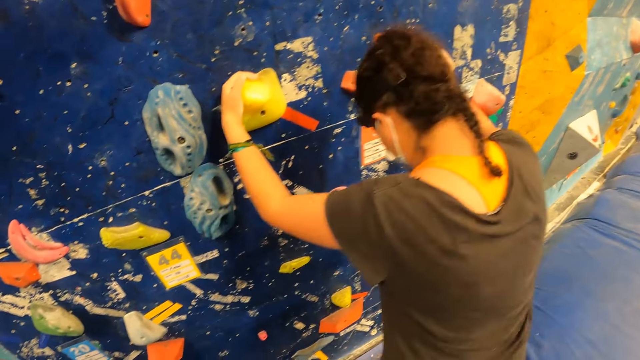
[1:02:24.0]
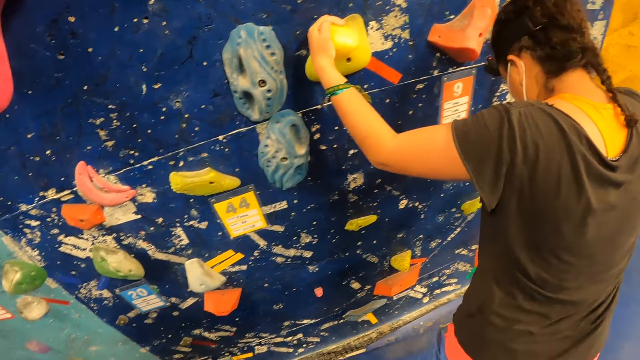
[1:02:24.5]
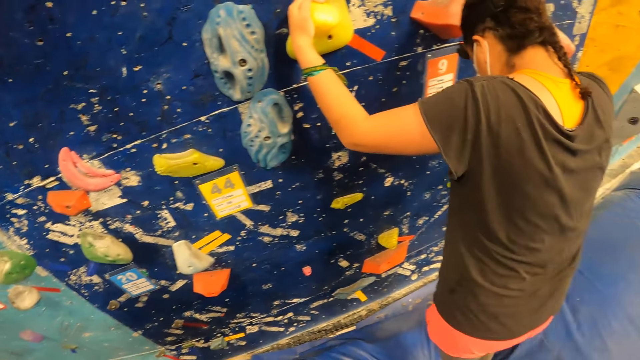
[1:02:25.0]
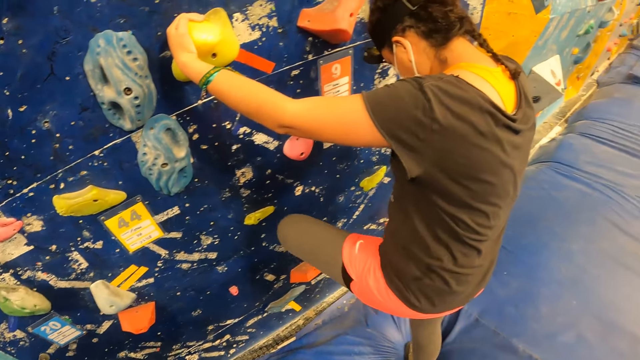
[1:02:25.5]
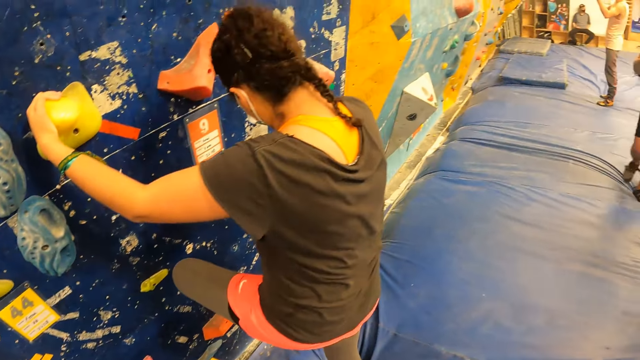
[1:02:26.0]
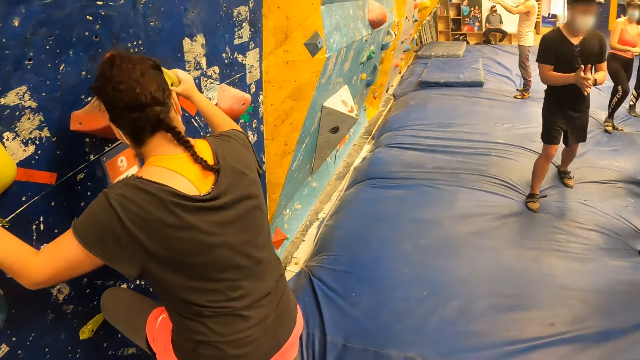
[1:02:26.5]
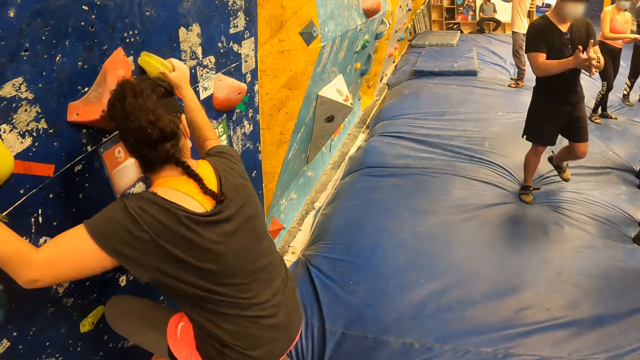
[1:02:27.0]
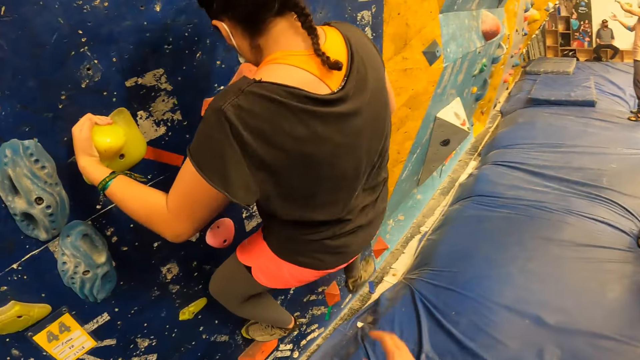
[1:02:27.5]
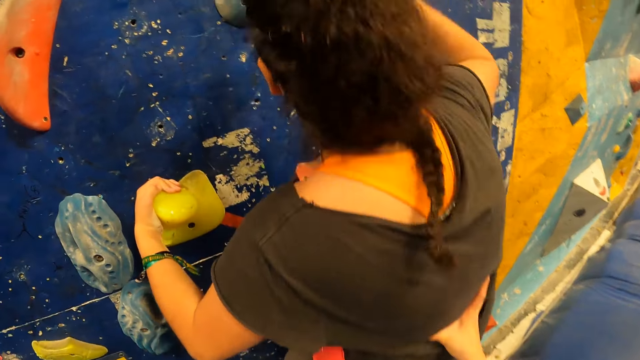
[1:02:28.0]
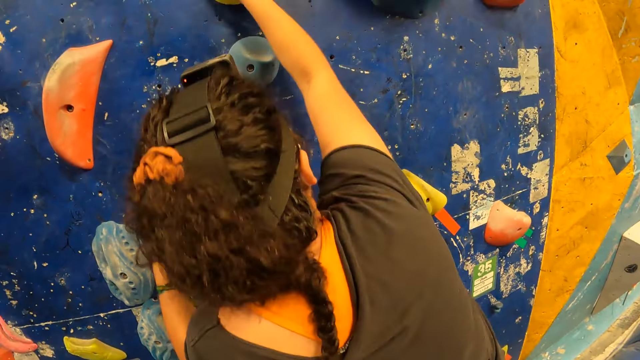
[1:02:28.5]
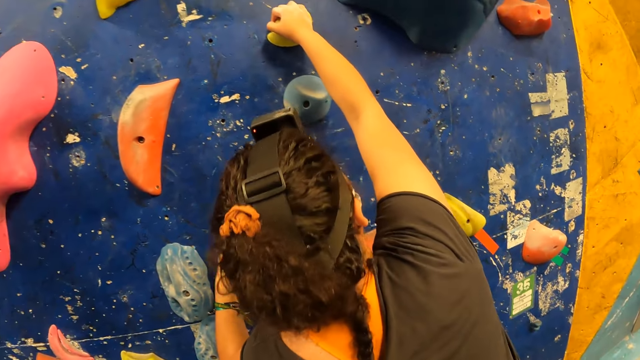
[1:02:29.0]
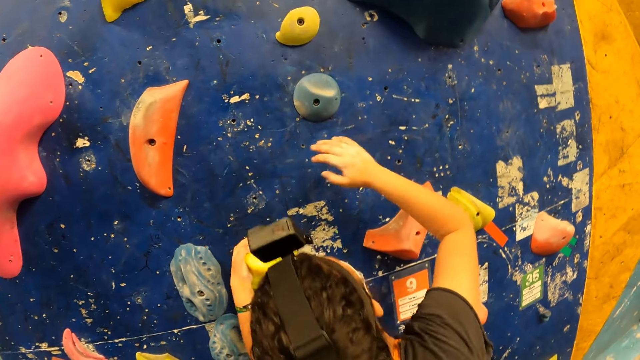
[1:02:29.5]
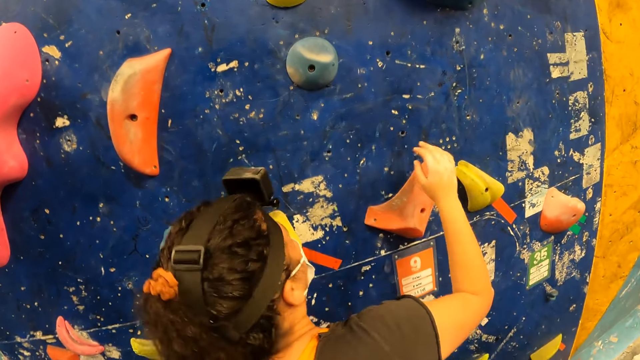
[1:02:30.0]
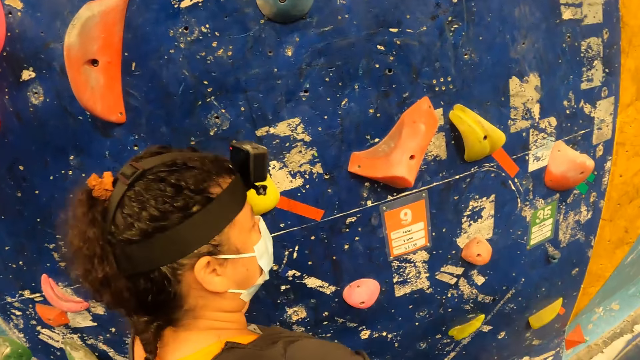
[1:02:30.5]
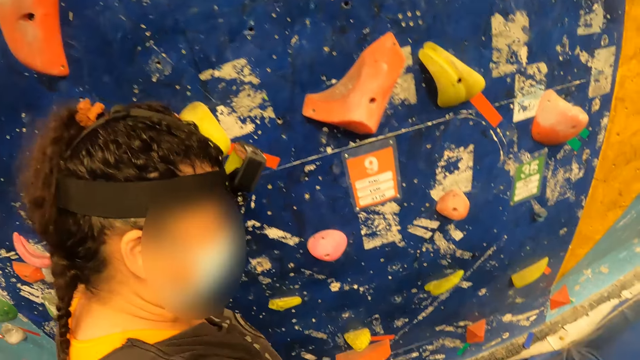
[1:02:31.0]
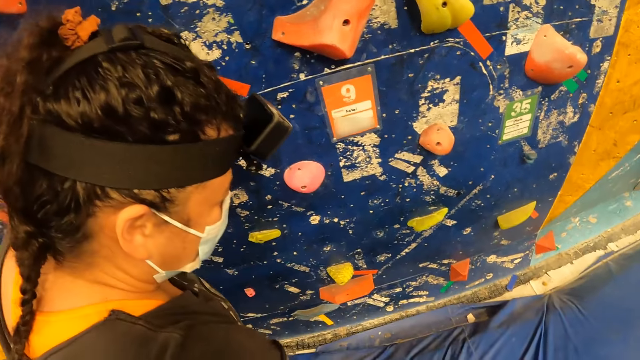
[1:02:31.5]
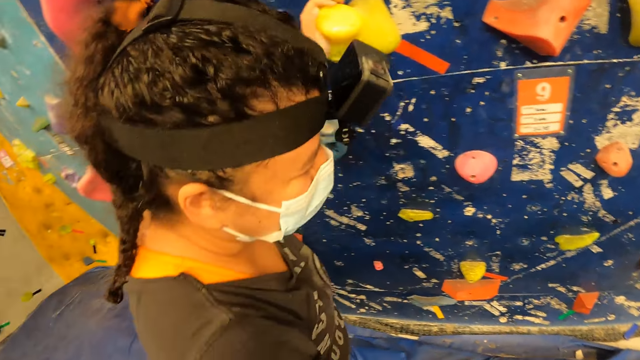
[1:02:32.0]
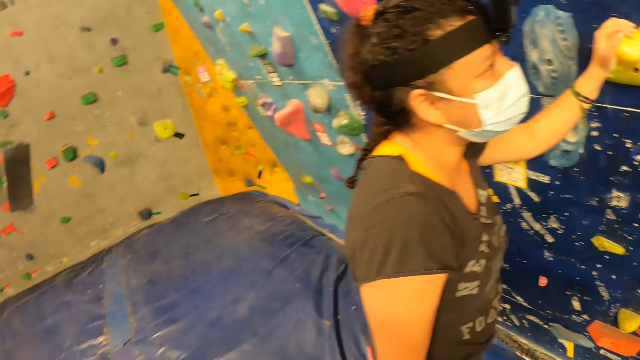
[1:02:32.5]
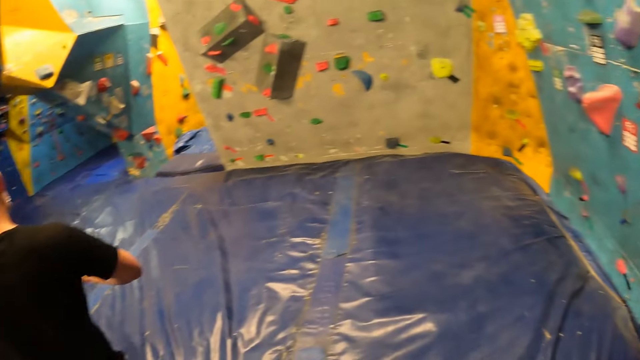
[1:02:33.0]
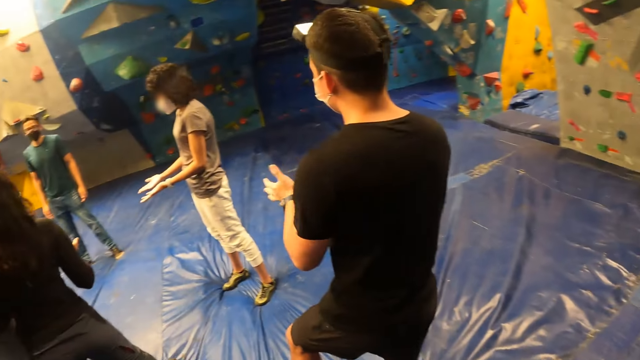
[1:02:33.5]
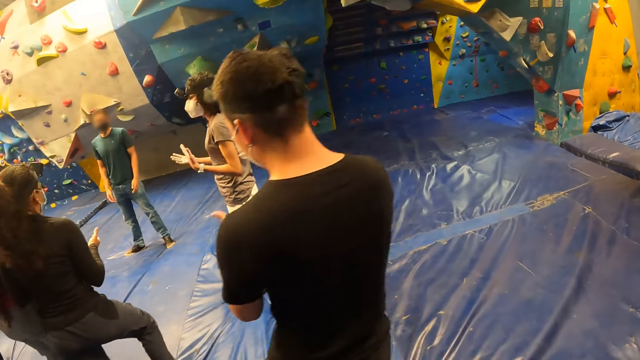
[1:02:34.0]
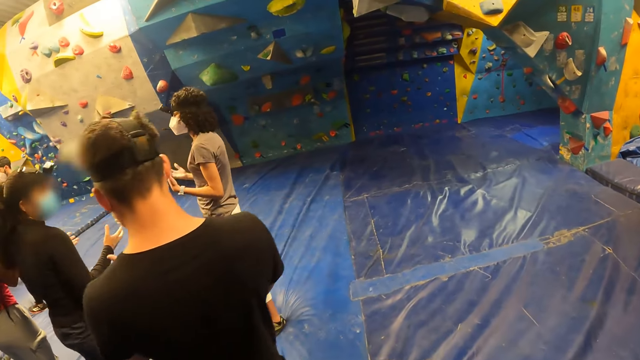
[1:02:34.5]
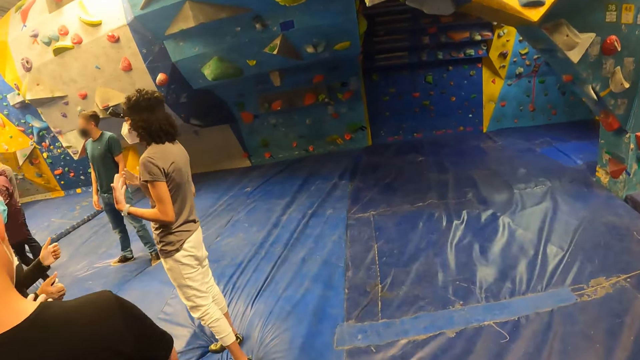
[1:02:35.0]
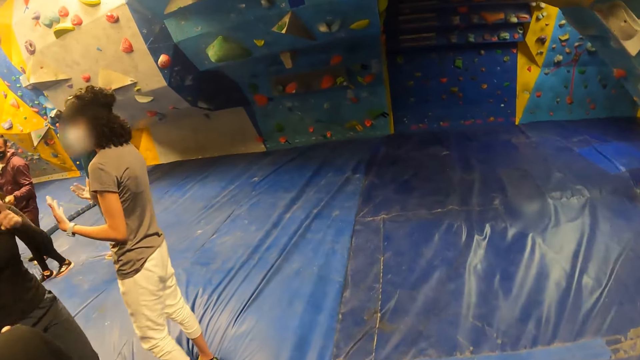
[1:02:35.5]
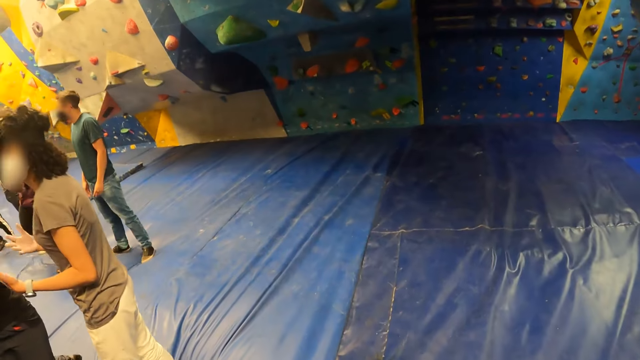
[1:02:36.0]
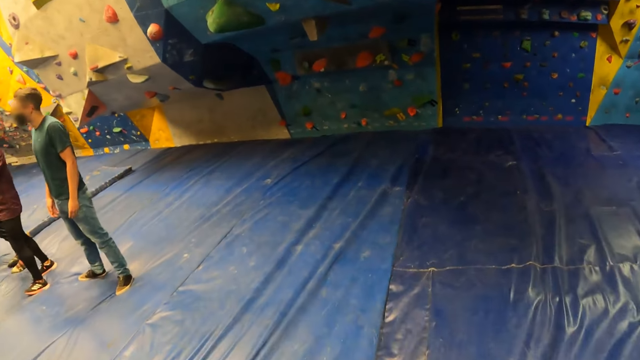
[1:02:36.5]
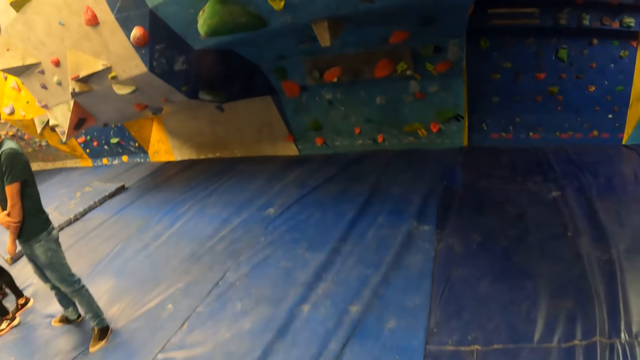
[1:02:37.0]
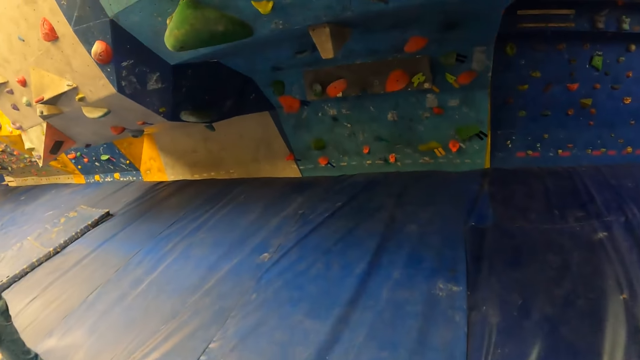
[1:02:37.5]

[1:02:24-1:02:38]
The camera wearer looks around. They hold a woman. They look around and walk around.

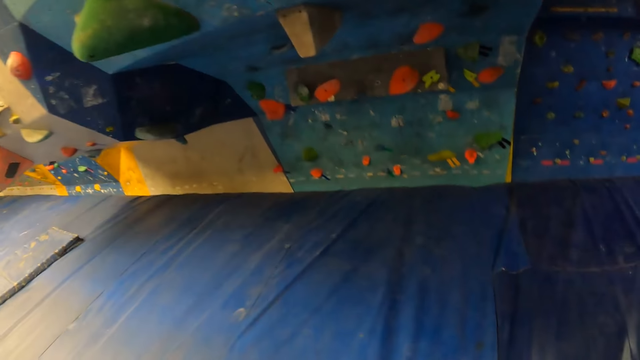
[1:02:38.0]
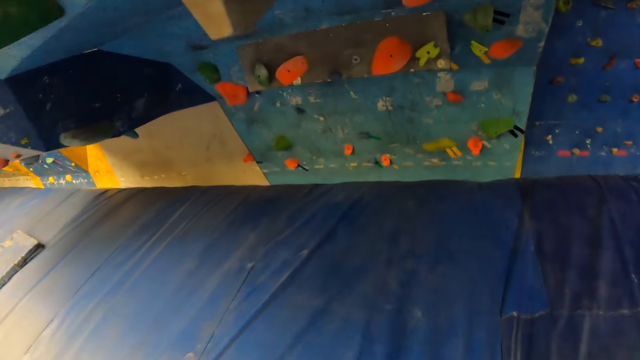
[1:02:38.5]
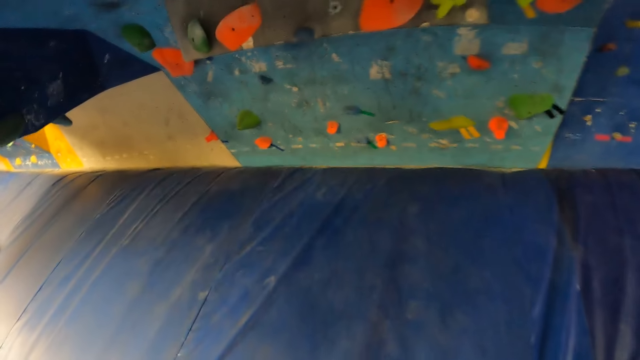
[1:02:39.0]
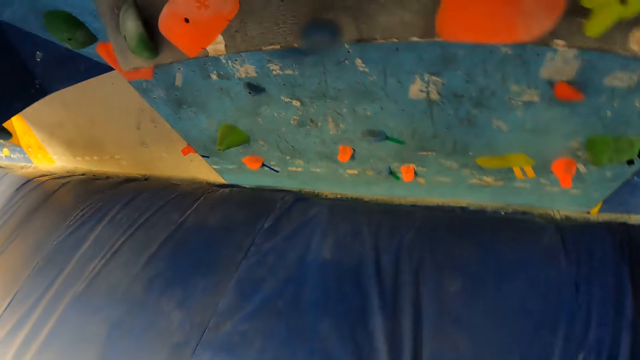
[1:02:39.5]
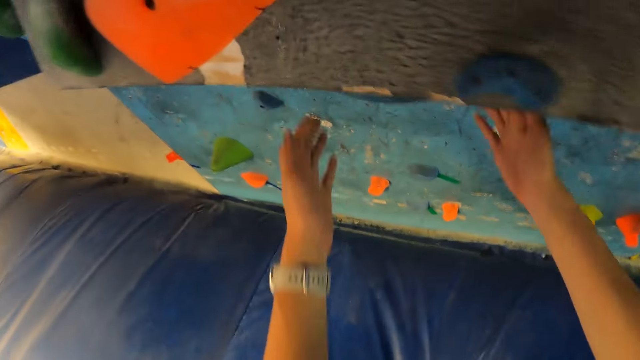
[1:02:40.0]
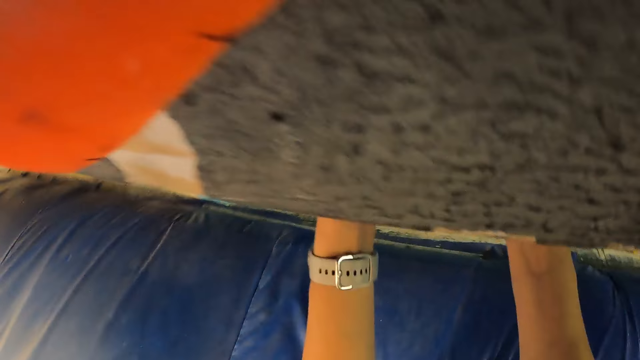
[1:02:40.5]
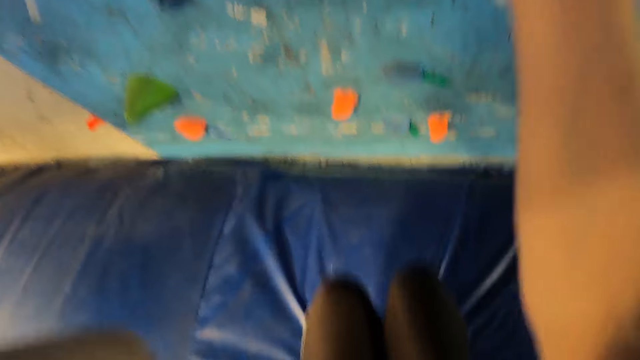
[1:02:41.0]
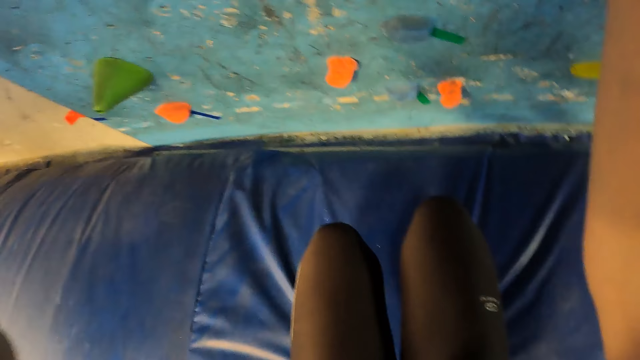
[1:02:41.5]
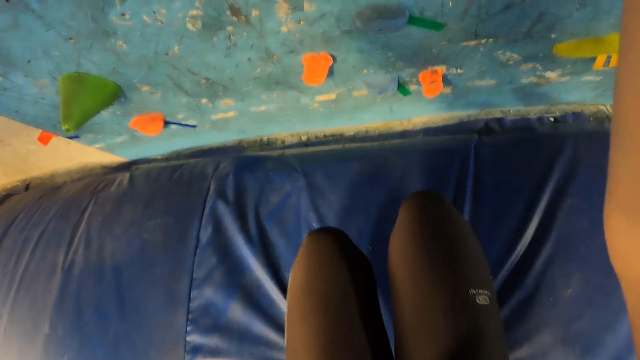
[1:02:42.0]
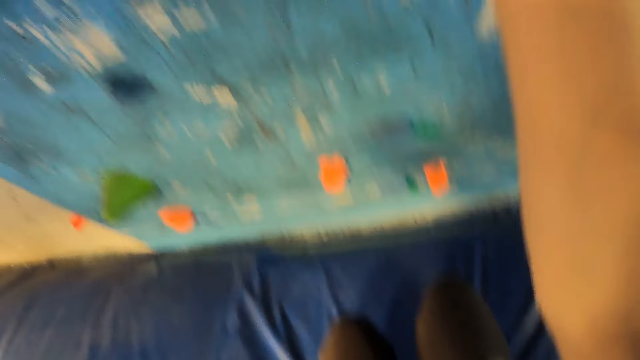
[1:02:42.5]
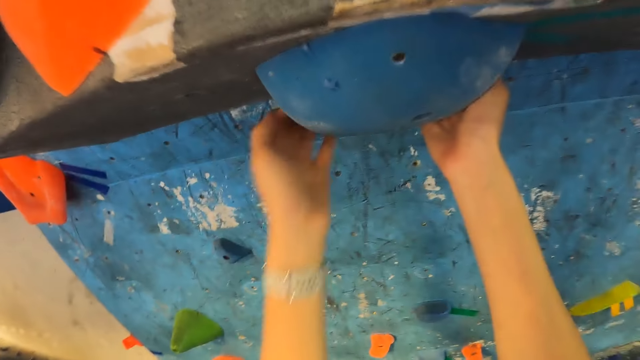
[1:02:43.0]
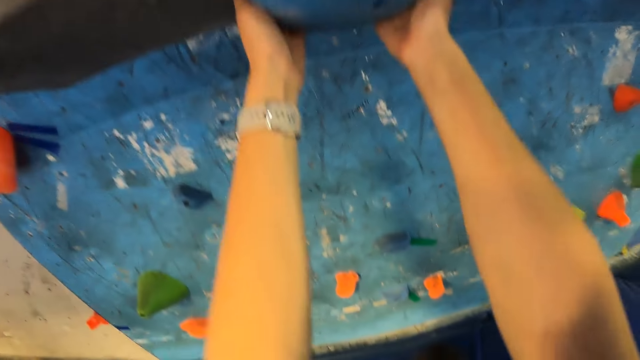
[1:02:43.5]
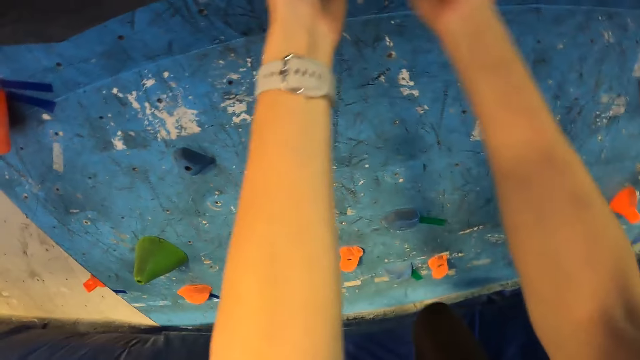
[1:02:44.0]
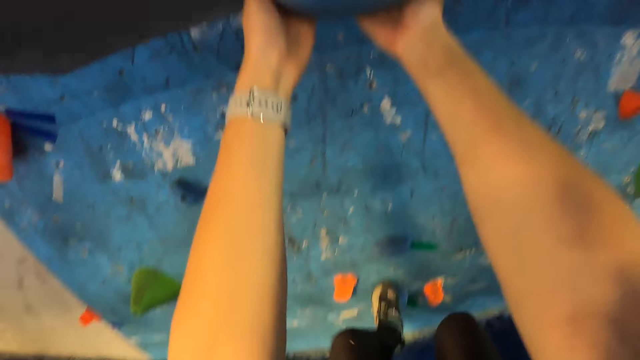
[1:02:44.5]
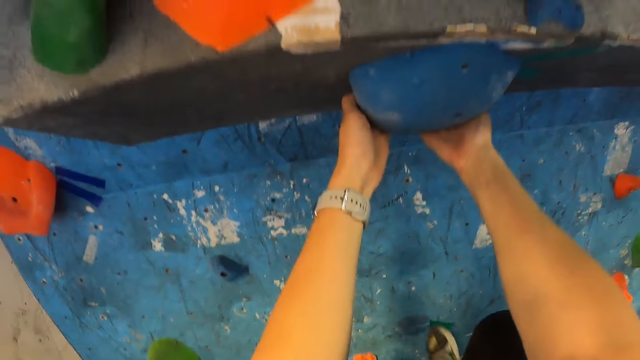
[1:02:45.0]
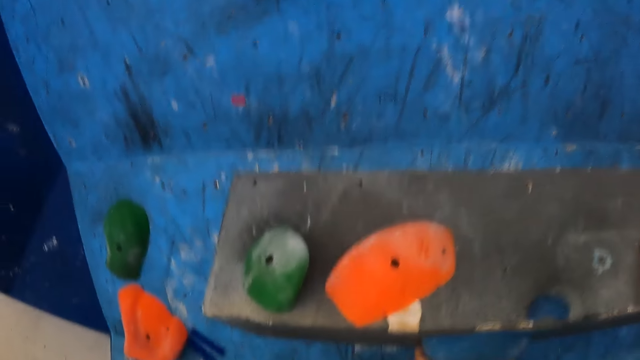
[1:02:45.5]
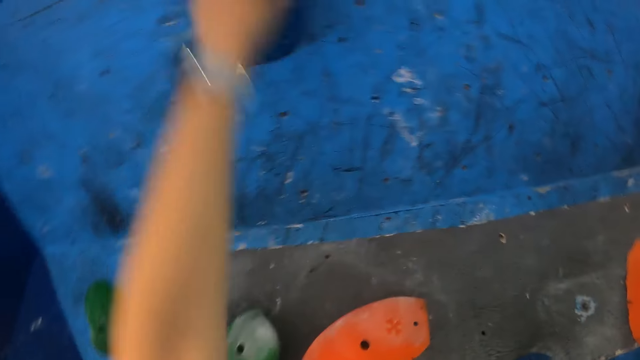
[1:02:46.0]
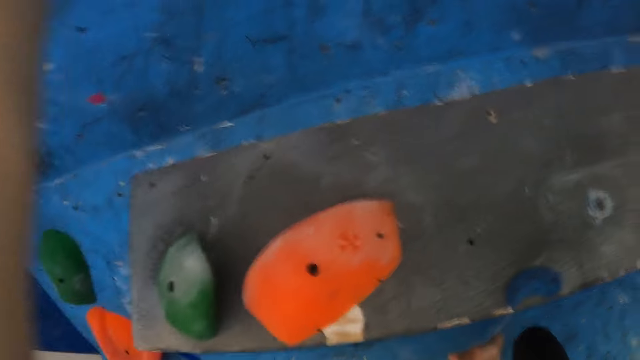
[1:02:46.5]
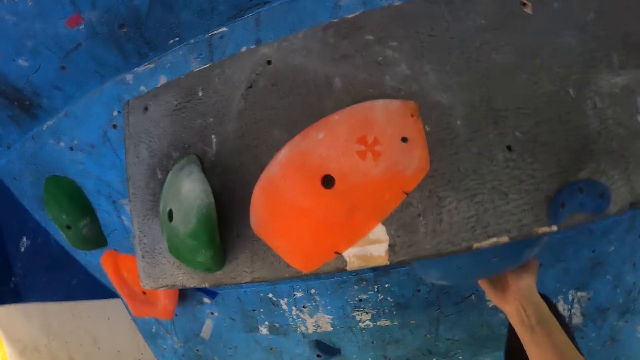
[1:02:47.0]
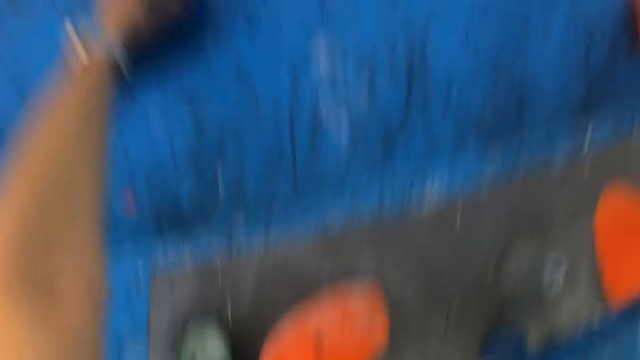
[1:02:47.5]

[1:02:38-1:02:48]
The camera wearer grabs an attachment or holder on the bouldering wall with both hands. They climb on the rock boulder and look upward. They grab the holder.
